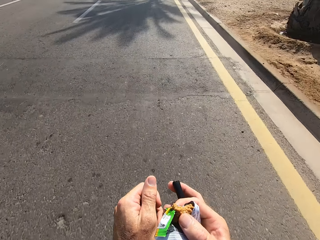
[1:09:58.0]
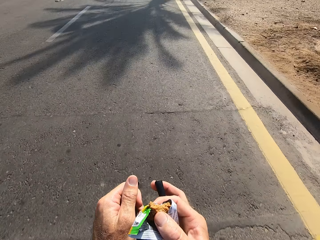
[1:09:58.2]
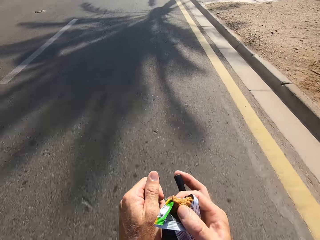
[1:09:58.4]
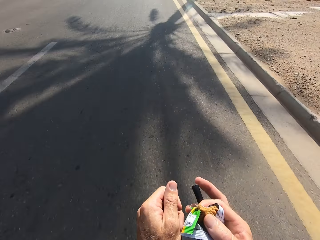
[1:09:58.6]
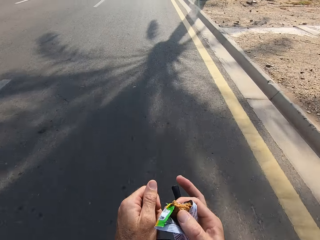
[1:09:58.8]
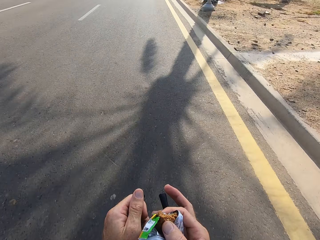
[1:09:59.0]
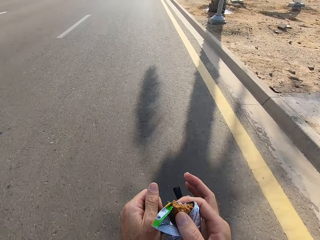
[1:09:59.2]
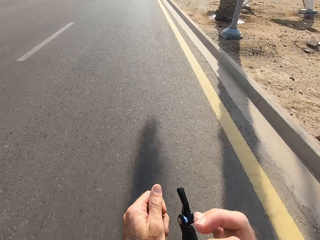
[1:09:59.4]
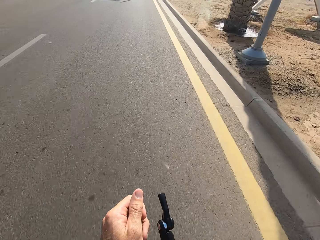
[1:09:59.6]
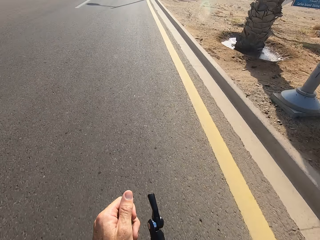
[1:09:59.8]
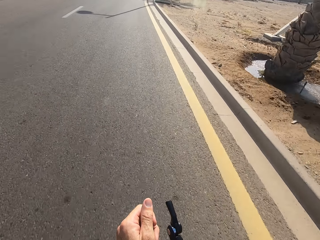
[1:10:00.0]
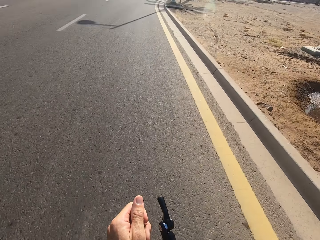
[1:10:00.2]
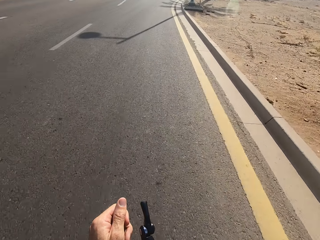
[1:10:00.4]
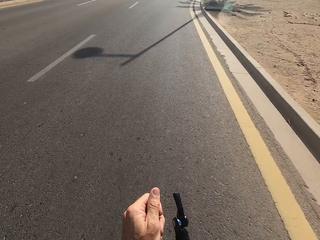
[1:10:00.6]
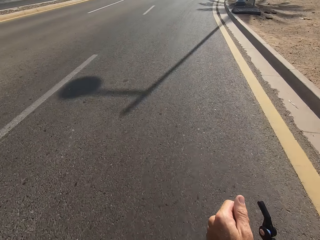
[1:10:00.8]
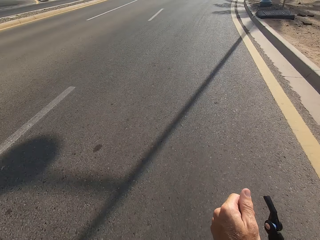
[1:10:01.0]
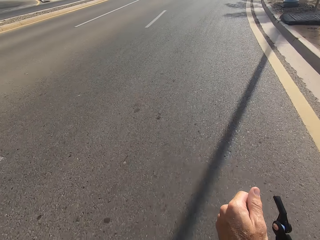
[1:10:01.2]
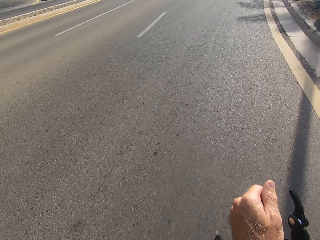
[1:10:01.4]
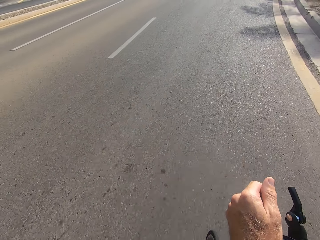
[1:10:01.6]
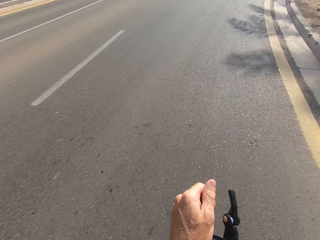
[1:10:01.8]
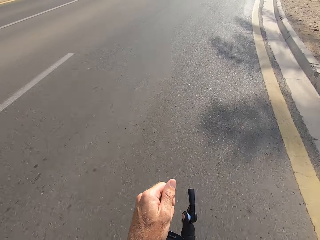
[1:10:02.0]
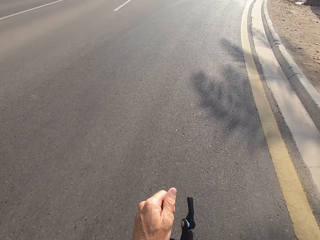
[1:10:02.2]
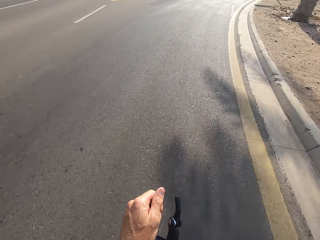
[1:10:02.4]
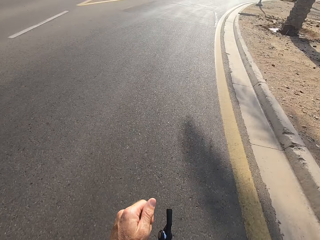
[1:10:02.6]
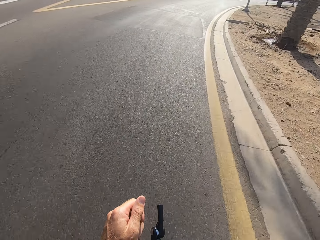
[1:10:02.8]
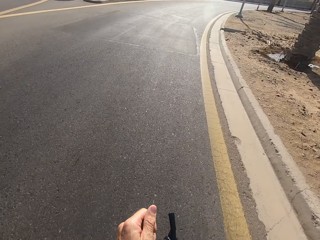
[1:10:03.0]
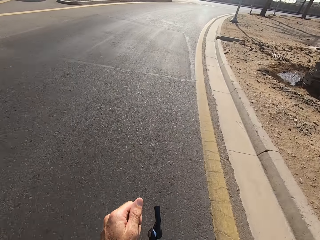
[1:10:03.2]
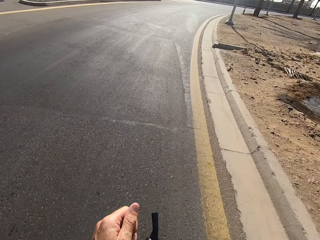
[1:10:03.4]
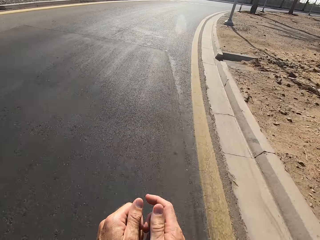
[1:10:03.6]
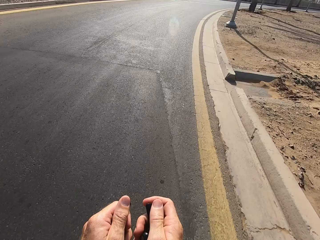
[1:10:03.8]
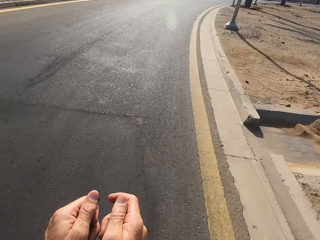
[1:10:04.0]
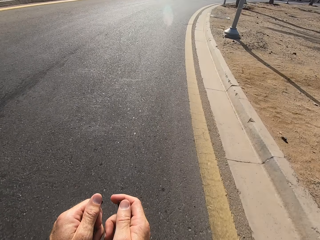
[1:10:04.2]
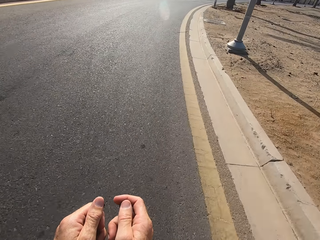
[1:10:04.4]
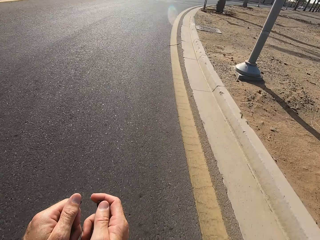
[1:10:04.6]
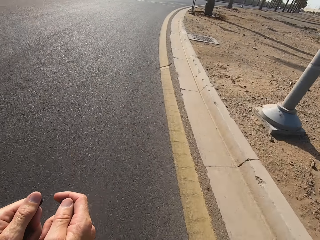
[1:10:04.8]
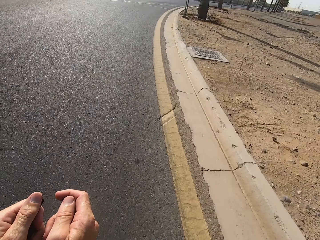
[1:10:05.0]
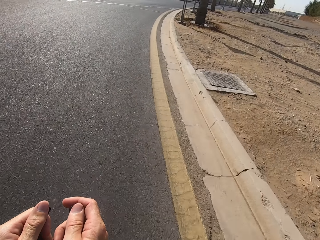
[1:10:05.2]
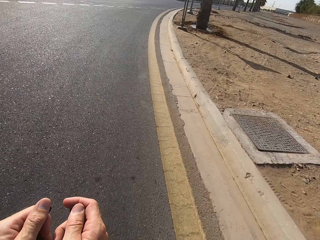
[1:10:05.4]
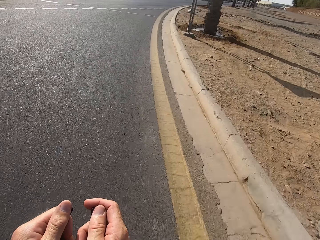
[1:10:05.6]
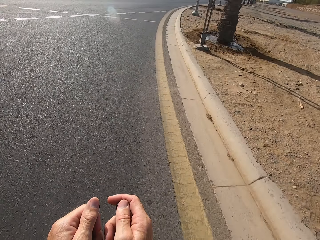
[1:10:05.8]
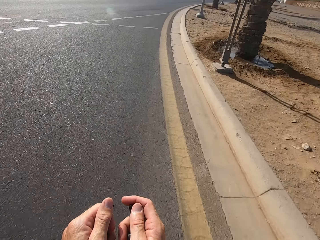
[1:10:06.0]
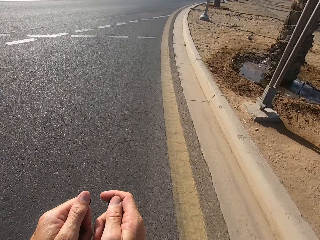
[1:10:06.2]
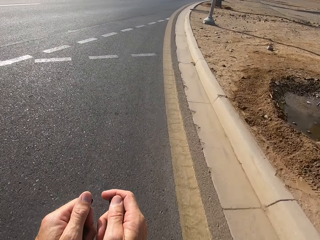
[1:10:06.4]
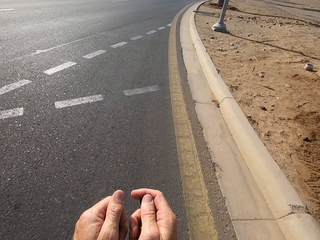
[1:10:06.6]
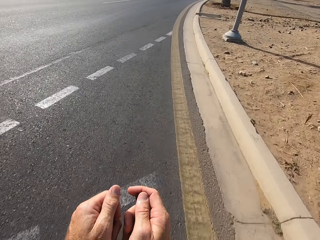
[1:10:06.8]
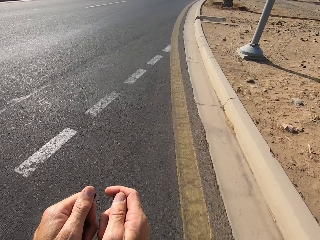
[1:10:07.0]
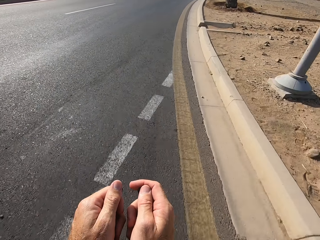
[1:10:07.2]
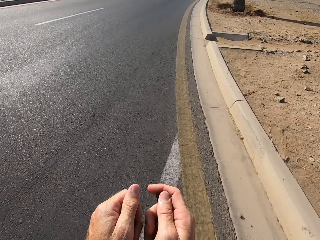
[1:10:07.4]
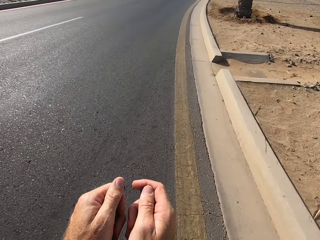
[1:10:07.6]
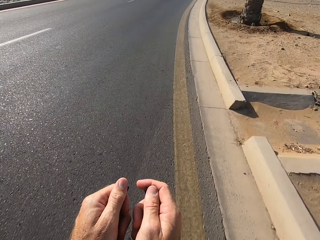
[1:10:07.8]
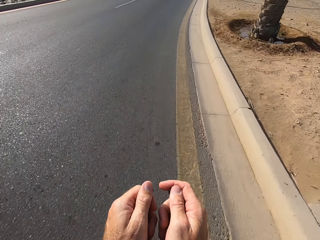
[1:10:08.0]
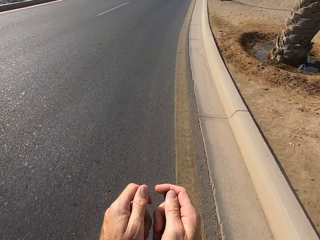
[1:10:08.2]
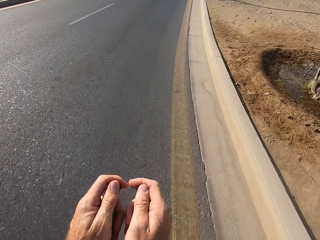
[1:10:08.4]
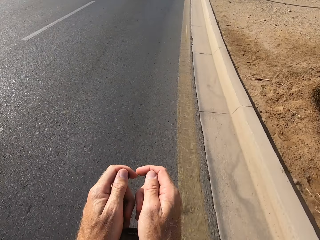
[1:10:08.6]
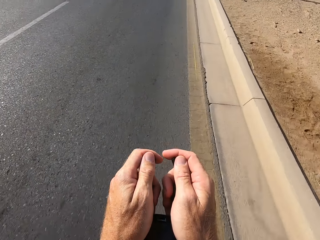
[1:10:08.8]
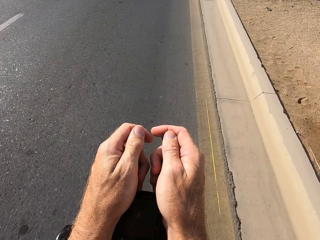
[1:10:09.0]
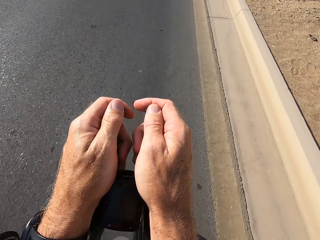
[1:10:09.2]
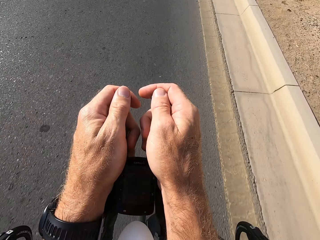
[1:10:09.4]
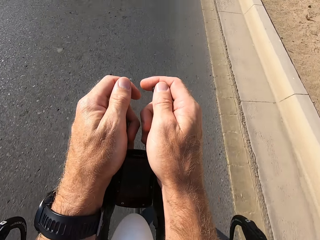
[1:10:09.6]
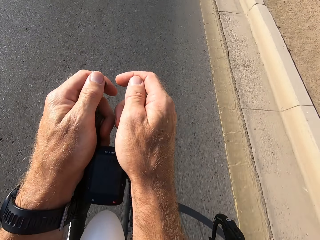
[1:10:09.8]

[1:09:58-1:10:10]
The camera wearer bites a snack. They hold the brake levers.

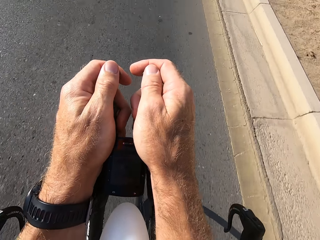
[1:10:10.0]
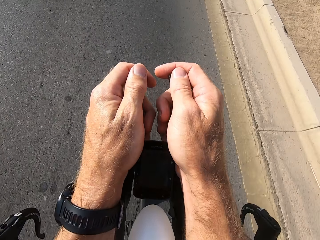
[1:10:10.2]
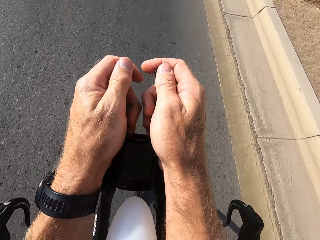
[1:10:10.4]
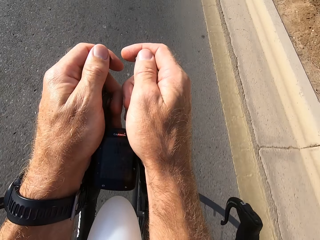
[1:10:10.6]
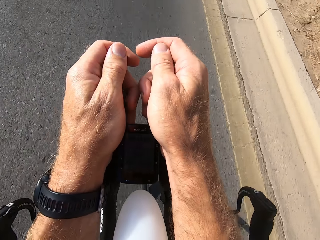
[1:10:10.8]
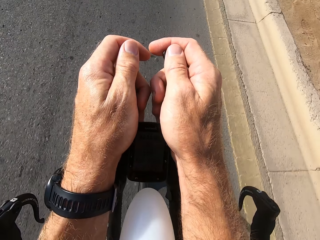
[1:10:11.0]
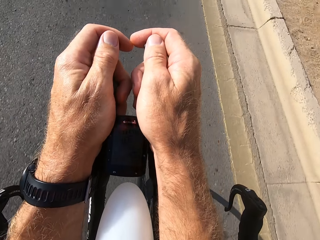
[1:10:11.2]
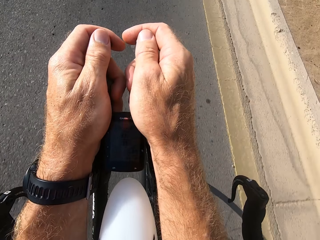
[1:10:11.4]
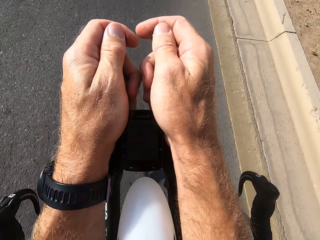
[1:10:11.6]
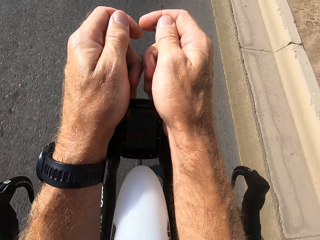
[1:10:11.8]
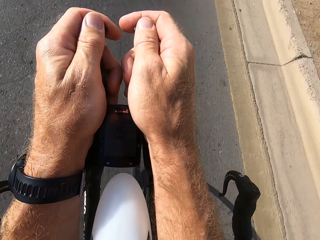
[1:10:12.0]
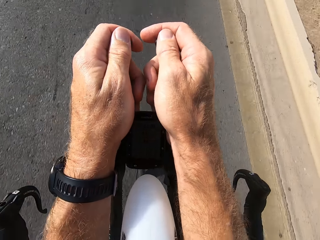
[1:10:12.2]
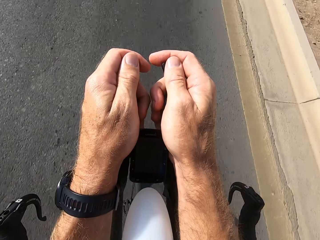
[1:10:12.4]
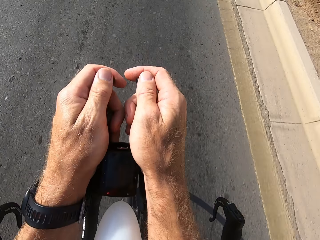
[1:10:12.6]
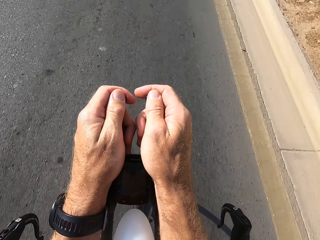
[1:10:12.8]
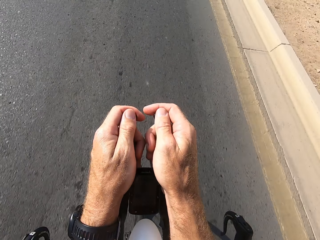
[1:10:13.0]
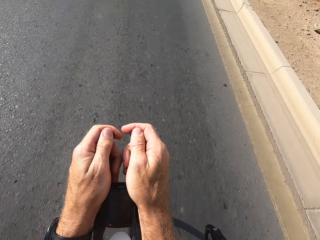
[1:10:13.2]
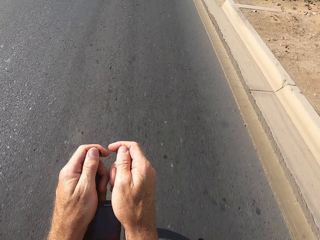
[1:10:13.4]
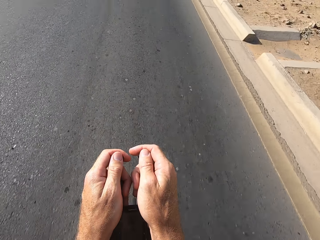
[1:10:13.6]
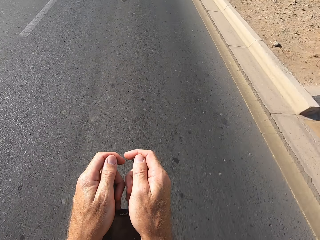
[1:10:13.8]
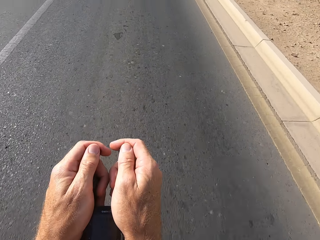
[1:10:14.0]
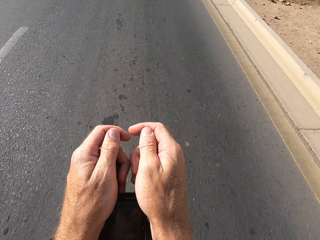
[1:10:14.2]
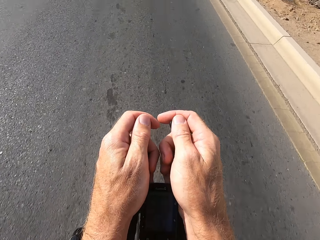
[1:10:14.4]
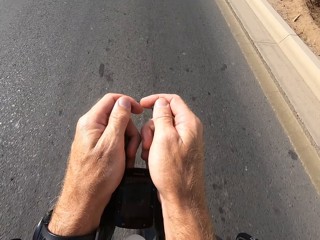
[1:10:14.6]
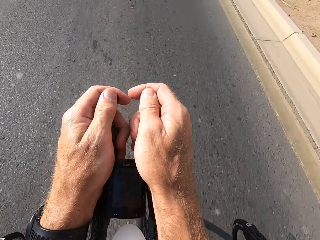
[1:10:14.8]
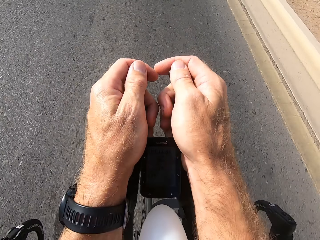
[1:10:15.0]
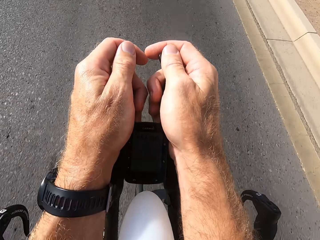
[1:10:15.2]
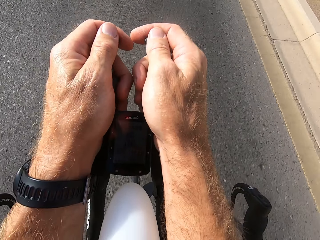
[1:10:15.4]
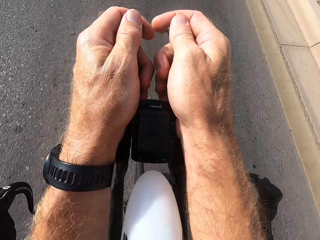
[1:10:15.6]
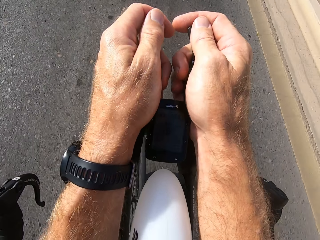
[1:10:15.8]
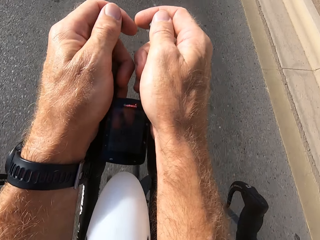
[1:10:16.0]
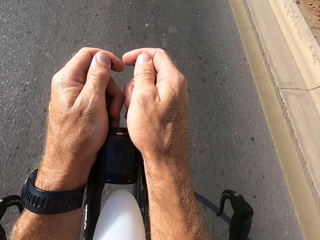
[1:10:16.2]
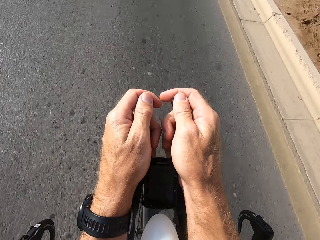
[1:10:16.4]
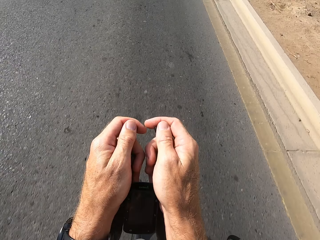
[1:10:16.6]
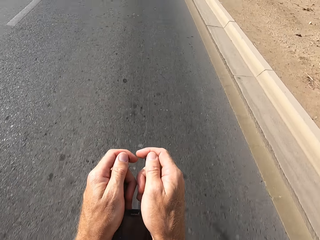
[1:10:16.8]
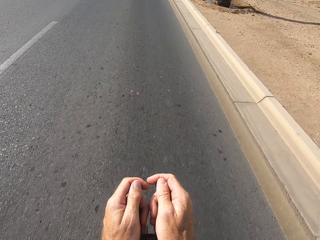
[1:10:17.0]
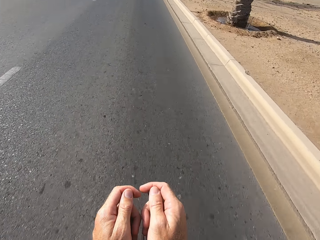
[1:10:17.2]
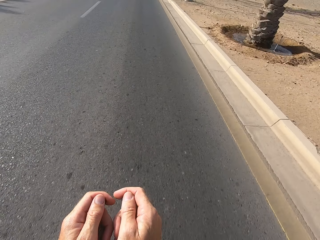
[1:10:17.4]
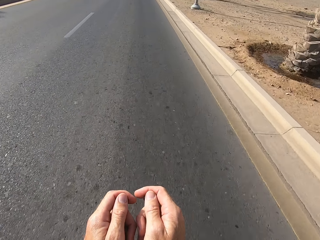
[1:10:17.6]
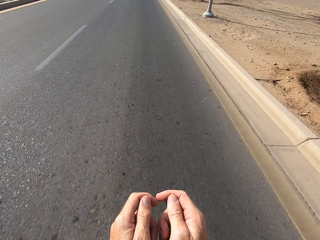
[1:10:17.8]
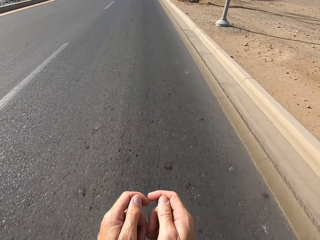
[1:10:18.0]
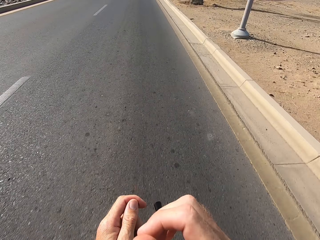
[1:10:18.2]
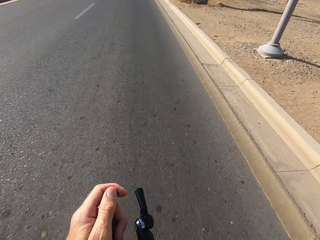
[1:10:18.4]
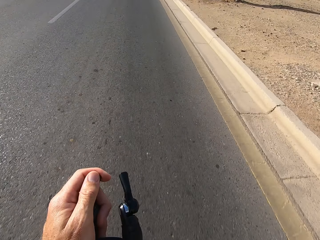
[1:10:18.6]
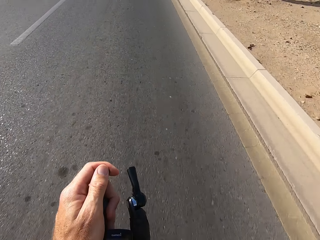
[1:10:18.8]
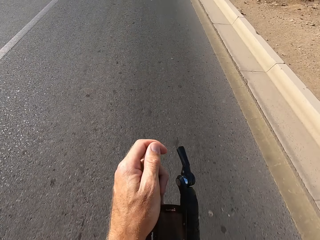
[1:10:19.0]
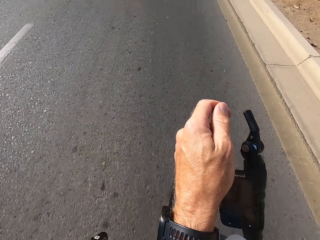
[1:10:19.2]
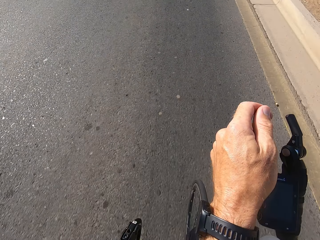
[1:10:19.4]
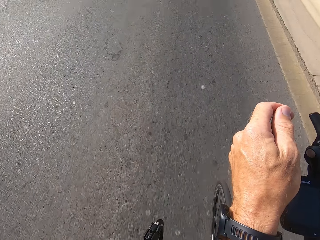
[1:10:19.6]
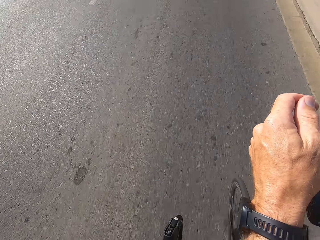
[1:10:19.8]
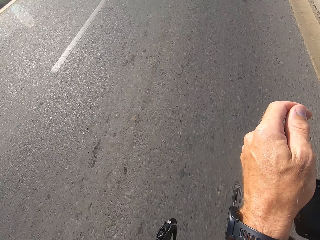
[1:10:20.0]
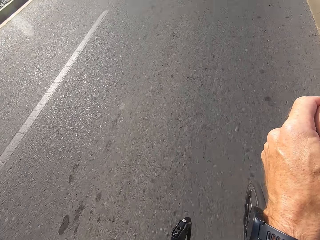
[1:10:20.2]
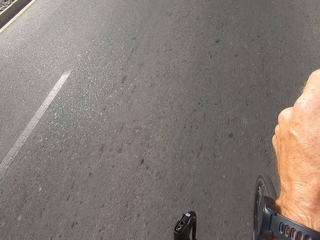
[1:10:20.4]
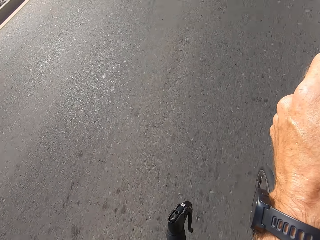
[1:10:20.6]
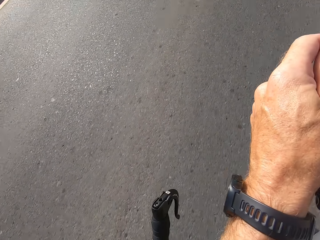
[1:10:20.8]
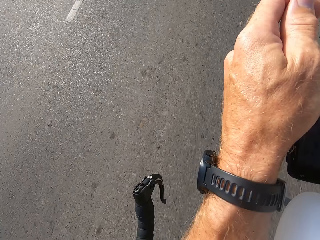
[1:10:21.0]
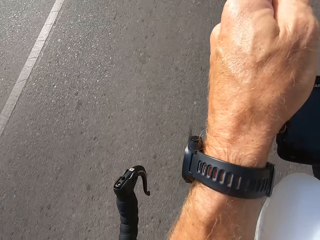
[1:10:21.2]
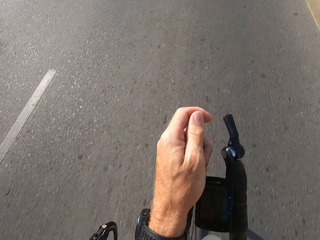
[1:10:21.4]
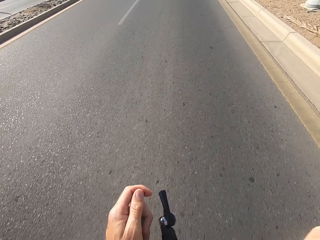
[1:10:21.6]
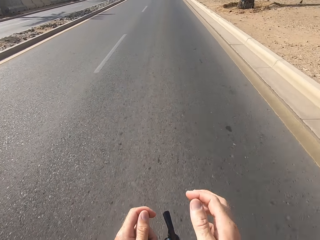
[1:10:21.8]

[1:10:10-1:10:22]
The camera wearer raises a hand.
